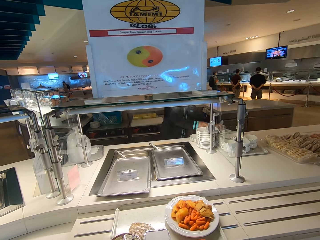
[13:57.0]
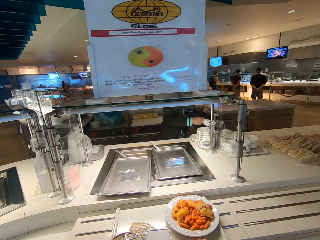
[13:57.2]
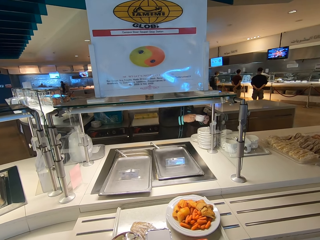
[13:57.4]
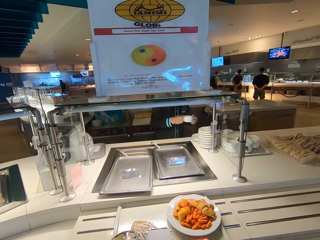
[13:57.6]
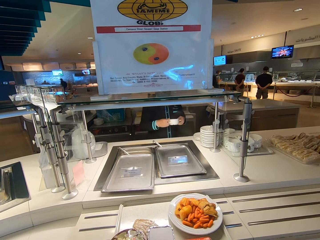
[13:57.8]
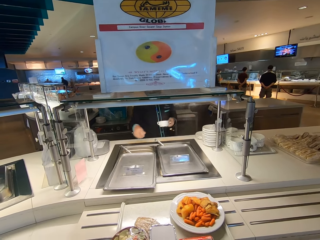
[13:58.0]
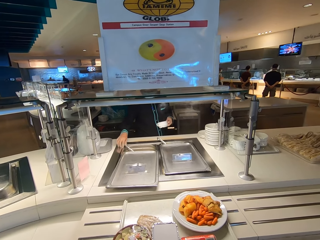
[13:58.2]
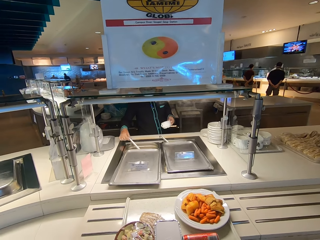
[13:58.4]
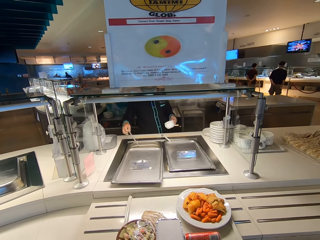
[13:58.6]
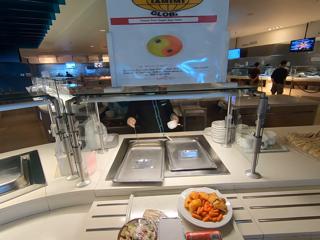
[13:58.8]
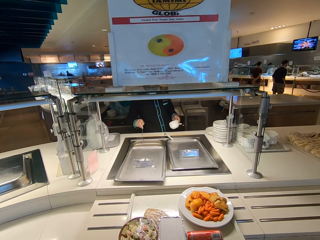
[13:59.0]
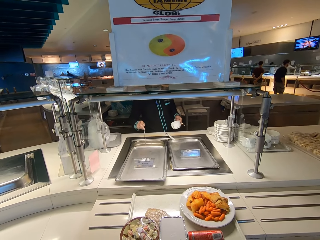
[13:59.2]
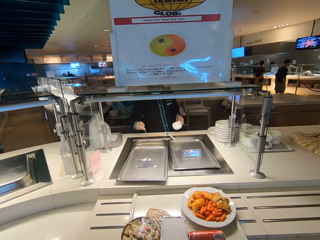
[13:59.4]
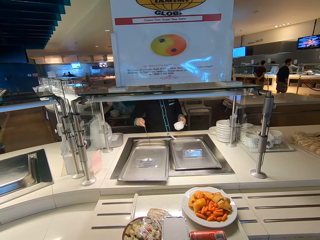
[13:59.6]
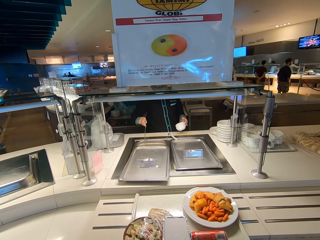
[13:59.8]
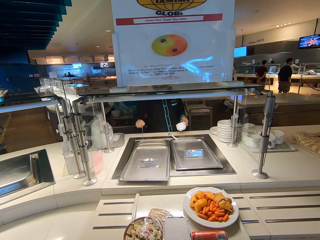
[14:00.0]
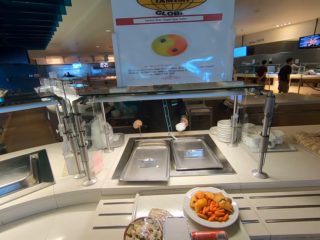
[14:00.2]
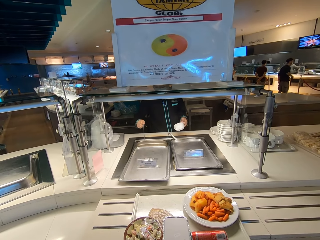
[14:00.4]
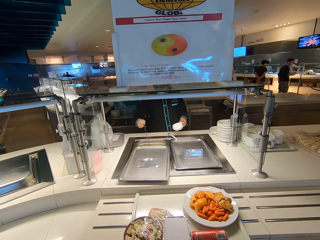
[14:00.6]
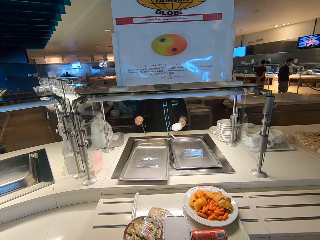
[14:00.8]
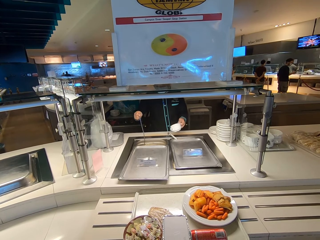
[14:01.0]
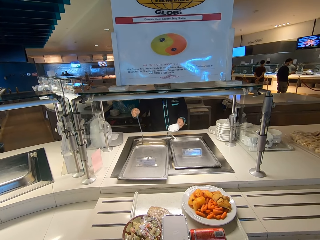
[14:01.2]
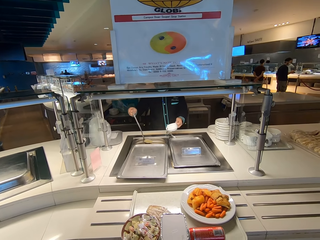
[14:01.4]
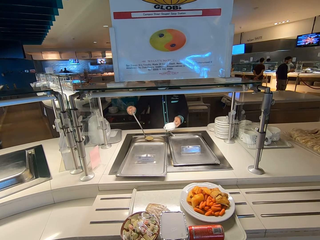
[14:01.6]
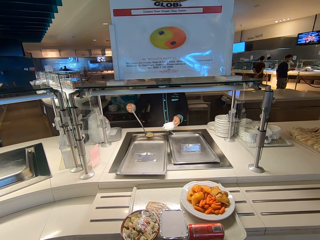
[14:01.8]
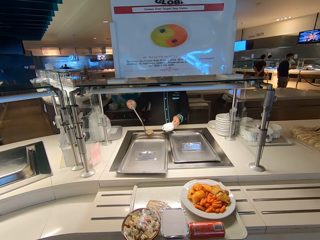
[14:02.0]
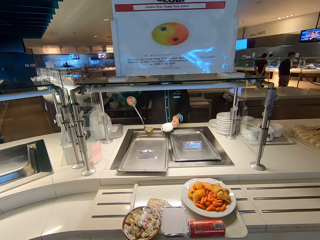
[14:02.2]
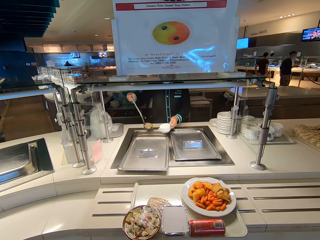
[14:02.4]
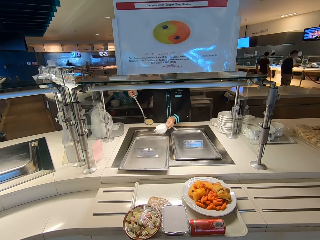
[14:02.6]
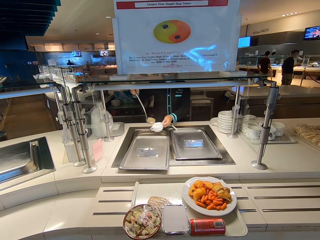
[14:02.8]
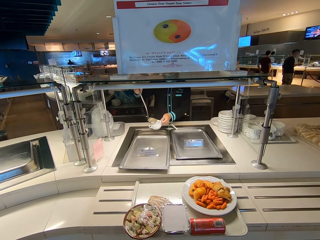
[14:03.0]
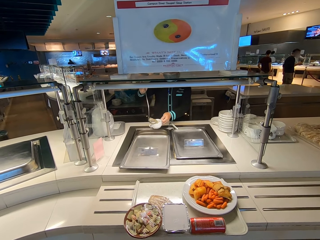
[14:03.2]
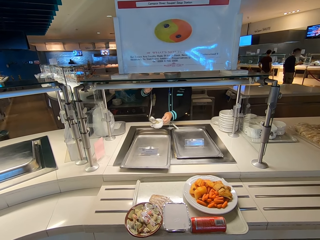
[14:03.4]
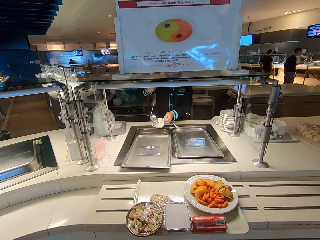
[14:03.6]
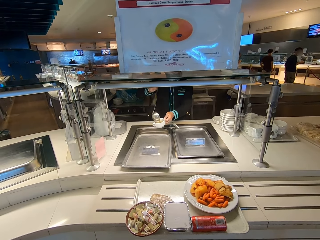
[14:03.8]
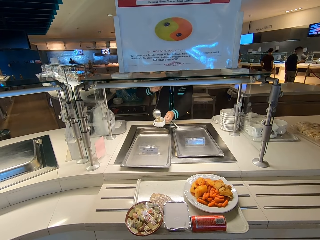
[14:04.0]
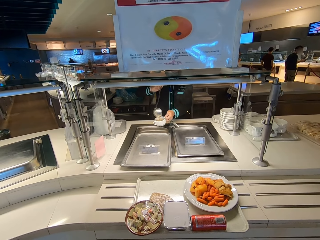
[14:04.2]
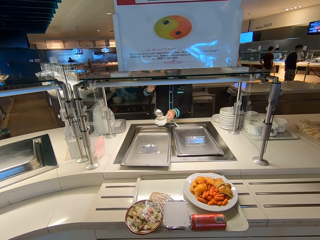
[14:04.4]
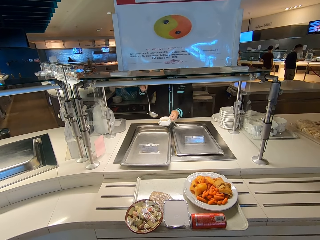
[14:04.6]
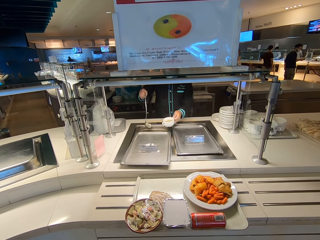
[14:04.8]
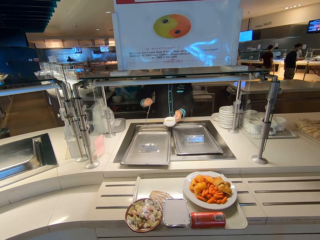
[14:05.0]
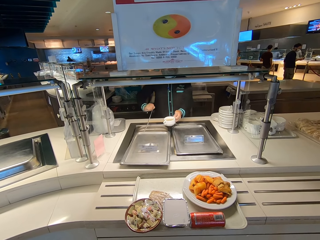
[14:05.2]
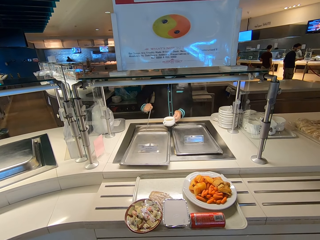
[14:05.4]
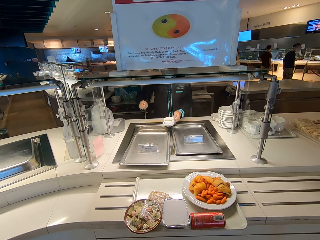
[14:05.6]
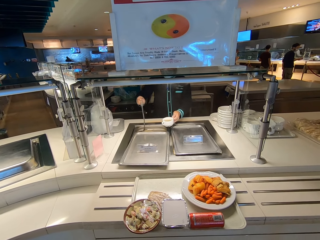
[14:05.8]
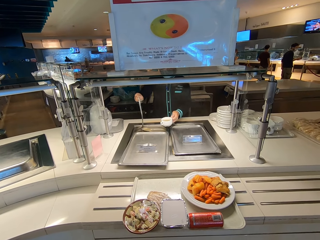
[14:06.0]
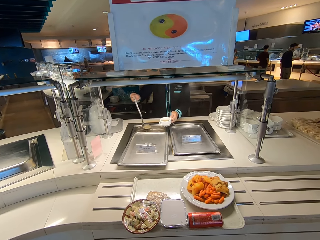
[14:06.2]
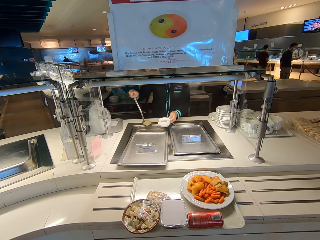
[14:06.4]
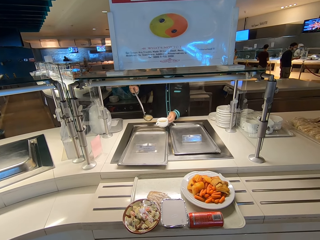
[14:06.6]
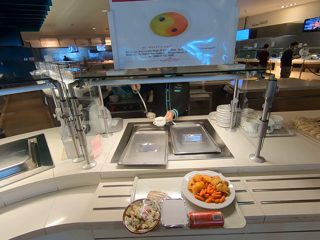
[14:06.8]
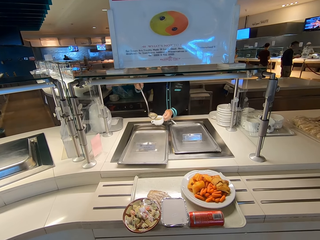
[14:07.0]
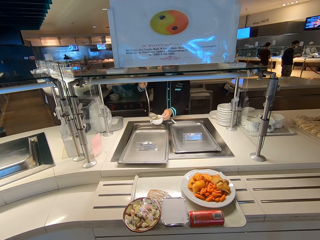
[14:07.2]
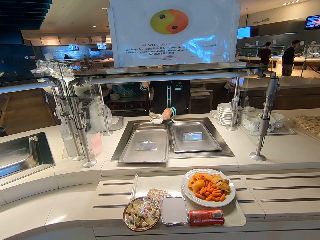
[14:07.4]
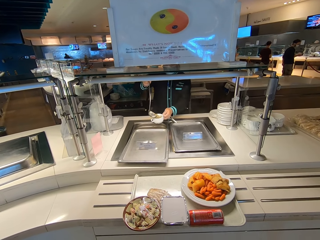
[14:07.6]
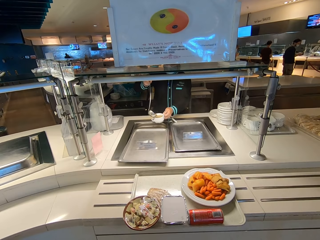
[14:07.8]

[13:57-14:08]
A person picks up a soup bowl, picks a soup spoon and serves soup.

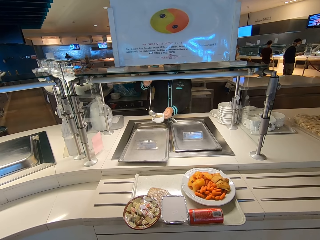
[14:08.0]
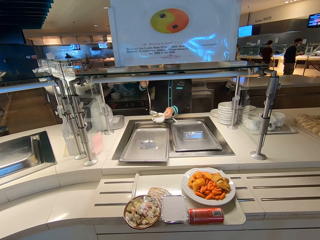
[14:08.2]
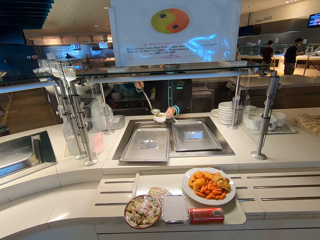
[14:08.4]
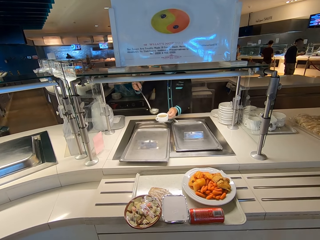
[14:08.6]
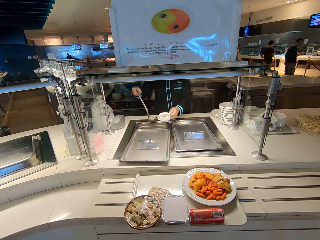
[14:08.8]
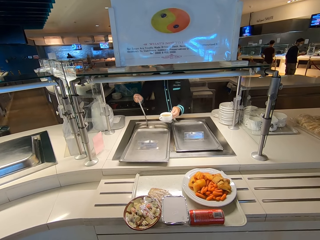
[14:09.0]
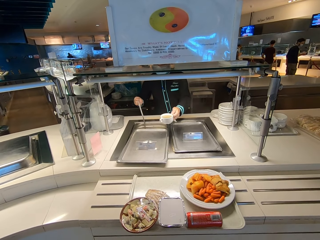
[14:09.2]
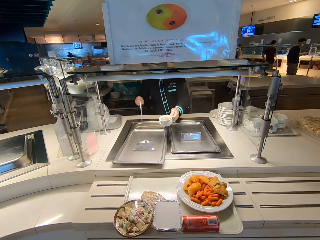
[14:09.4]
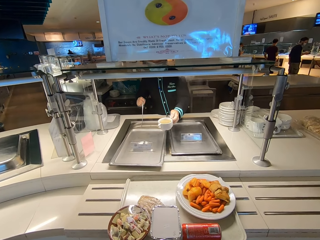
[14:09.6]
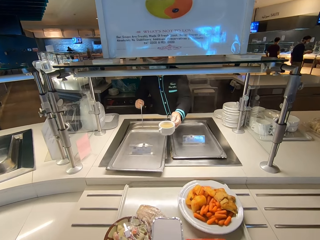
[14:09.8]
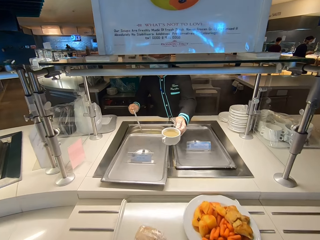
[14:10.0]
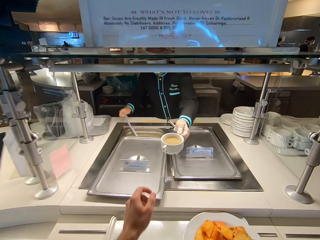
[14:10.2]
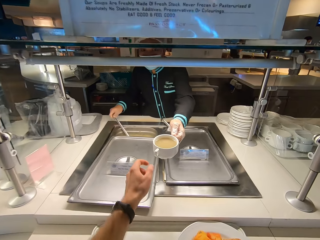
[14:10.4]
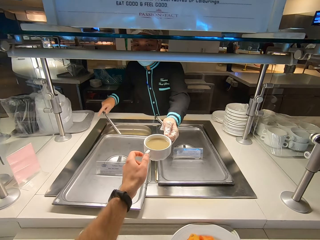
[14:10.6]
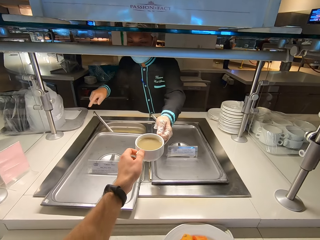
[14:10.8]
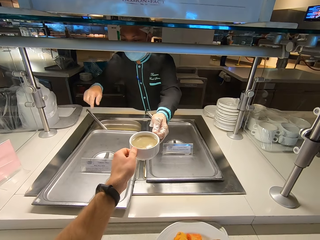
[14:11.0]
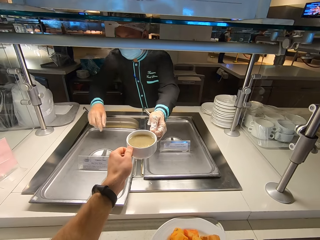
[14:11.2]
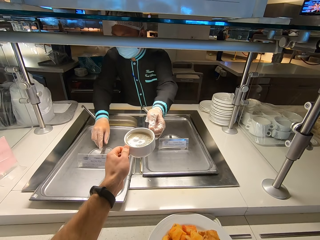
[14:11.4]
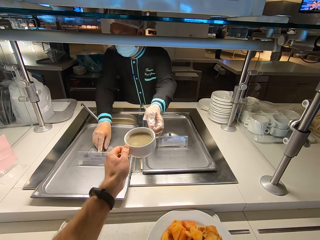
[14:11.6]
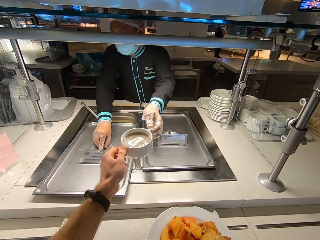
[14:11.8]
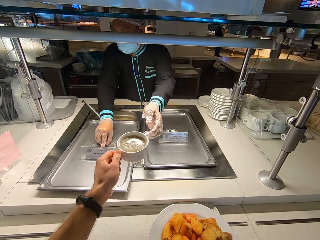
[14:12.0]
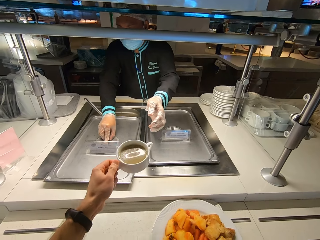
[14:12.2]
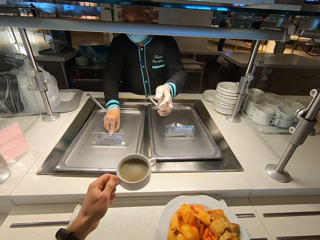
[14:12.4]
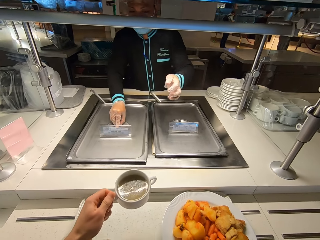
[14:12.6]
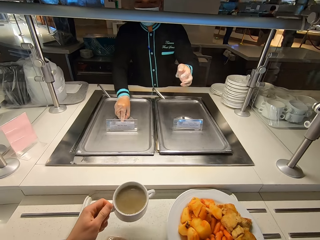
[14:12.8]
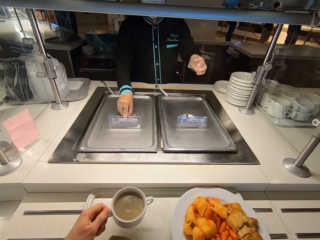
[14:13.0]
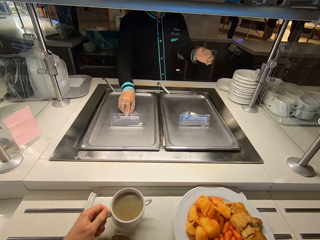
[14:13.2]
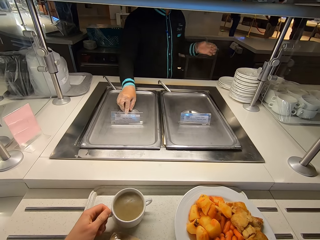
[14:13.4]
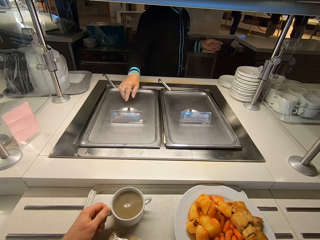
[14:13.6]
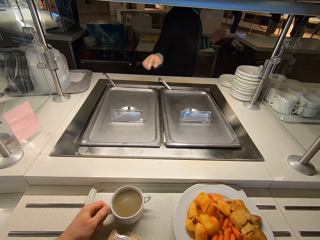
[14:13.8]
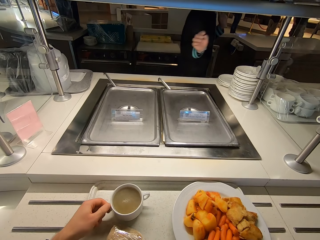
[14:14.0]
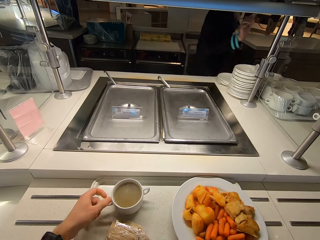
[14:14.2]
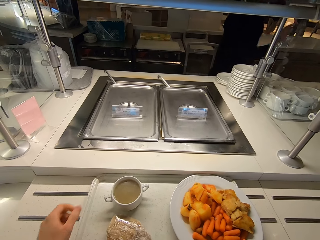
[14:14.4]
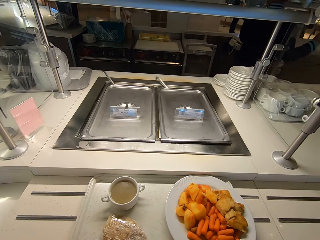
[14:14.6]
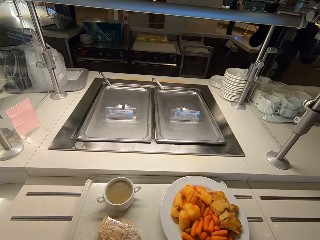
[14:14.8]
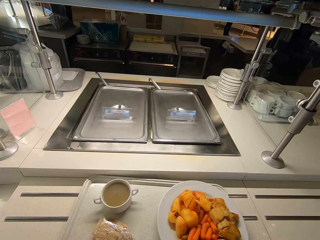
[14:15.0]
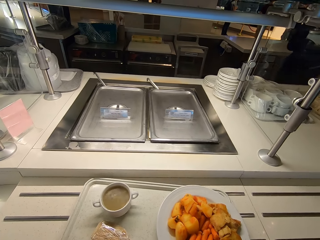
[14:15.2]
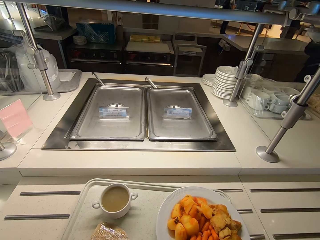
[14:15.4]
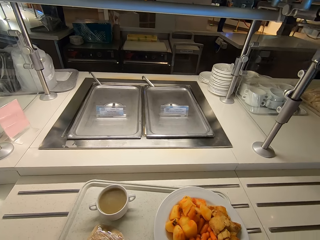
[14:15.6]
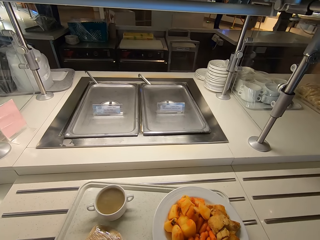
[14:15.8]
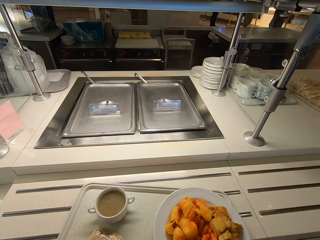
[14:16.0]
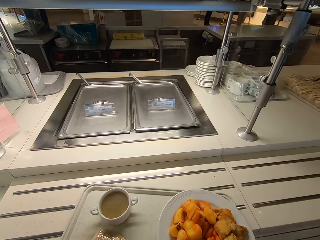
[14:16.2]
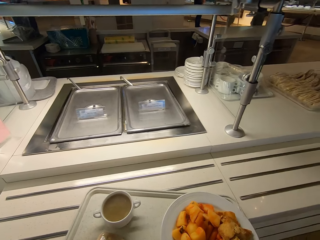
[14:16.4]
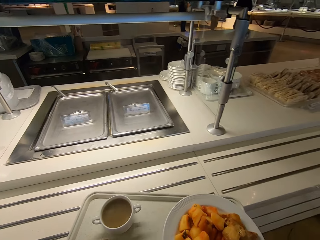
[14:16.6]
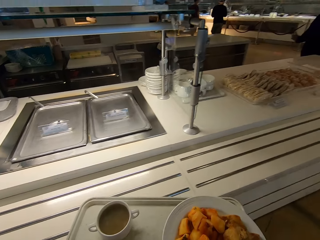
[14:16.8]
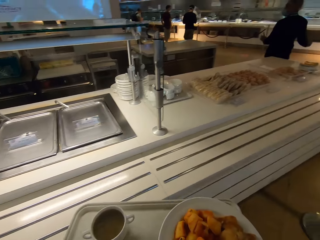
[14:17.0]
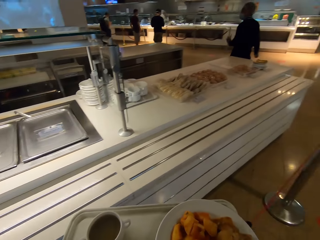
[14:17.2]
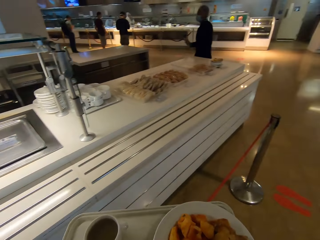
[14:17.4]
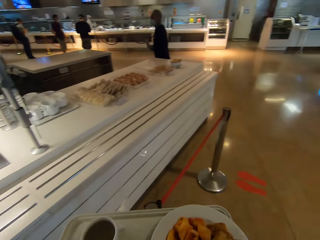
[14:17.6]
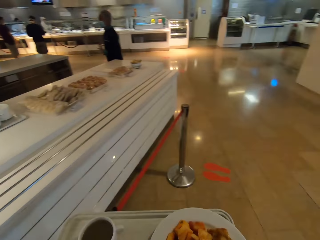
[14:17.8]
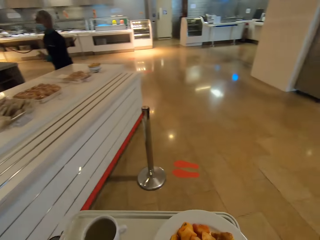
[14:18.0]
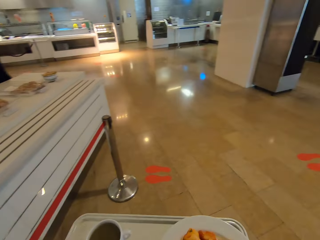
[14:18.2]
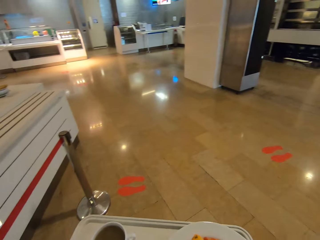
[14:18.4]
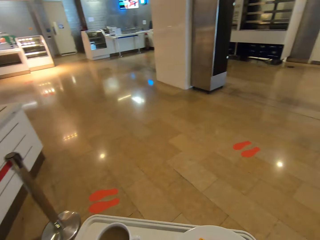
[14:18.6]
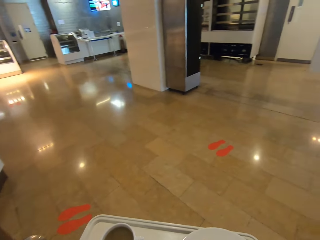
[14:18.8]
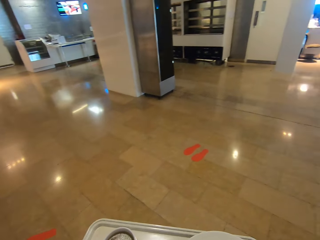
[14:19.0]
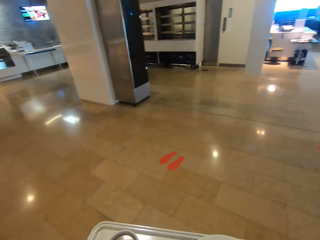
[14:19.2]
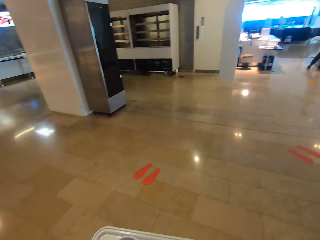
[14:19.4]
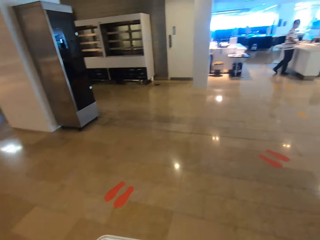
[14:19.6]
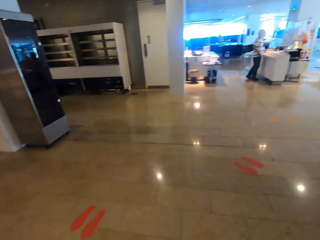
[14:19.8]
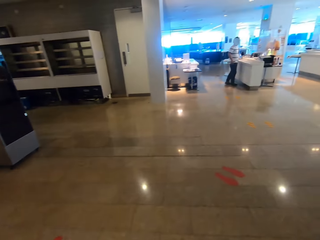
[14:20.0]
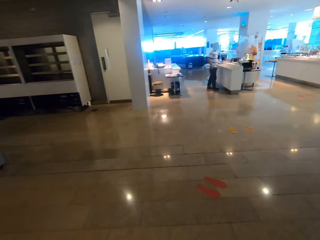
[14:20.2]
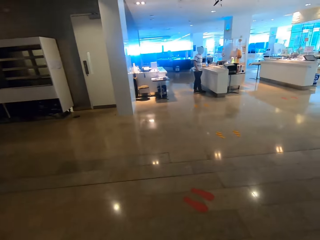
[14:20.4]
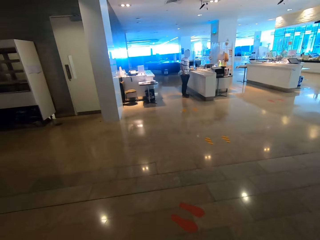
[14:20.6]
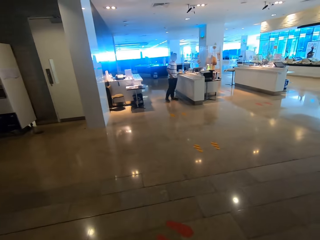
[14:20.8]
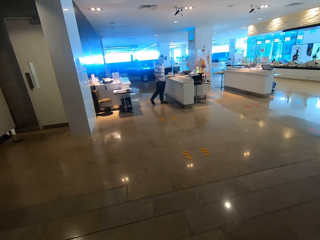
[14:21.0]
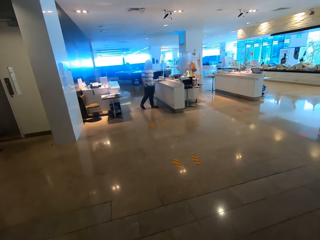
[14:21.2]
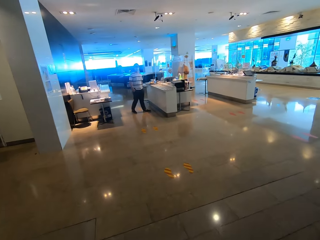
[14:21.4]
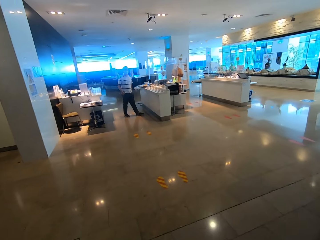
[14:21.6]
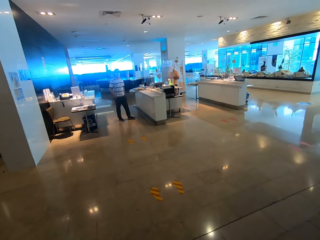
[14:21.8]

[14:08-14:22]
A man gives the camera wearer a bowl of soup. The camera wearer receives the bowl of soup from the man. The man closes the serving dish. The camera wearer puts the soup bowl on the food tray. They pick up the food tray and carry the food tray. They walk towards the cashier desk.
